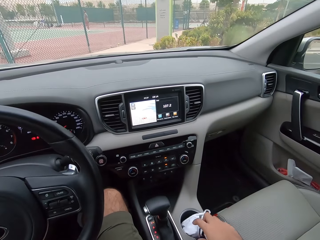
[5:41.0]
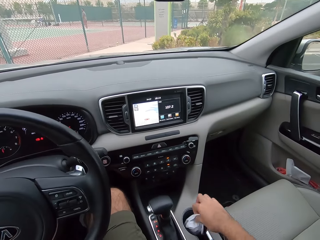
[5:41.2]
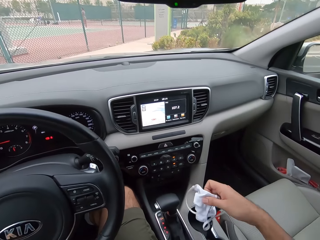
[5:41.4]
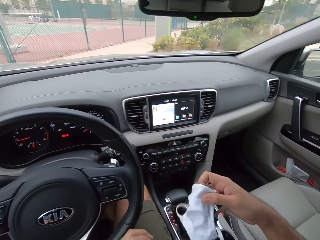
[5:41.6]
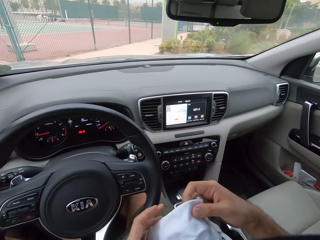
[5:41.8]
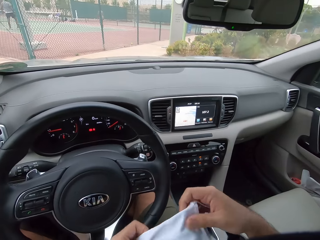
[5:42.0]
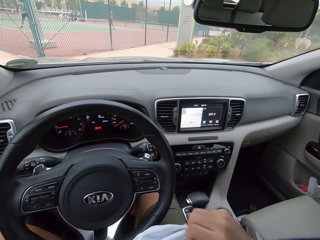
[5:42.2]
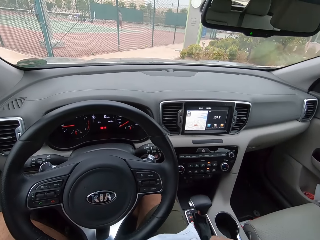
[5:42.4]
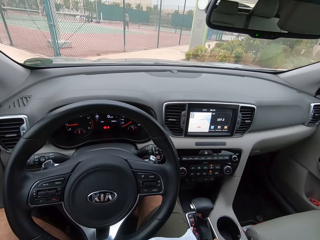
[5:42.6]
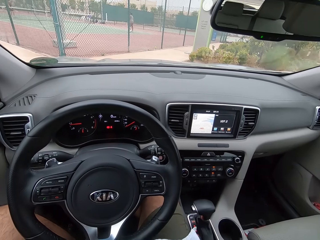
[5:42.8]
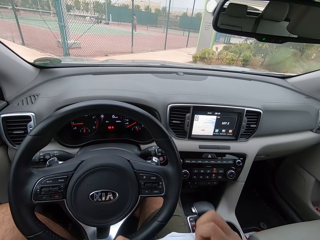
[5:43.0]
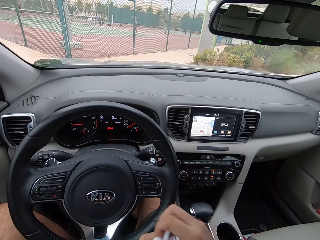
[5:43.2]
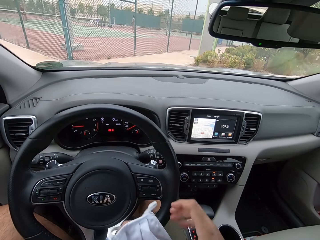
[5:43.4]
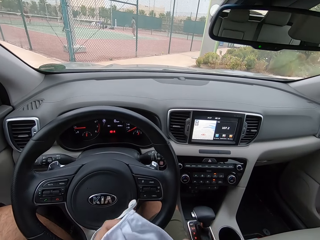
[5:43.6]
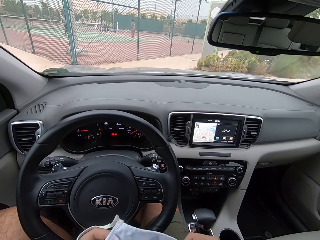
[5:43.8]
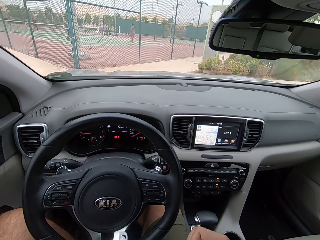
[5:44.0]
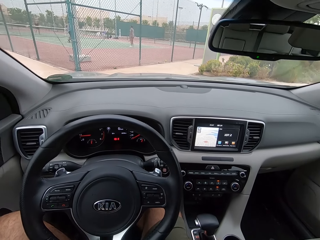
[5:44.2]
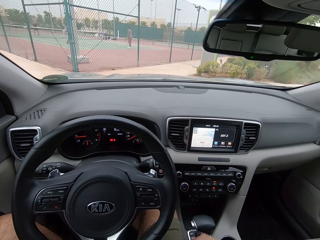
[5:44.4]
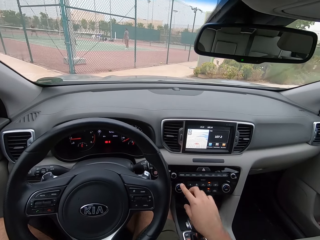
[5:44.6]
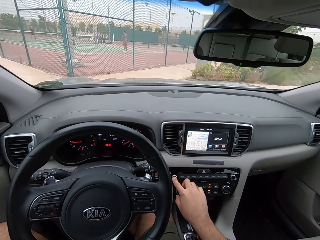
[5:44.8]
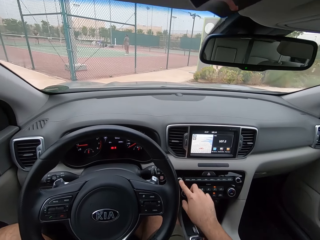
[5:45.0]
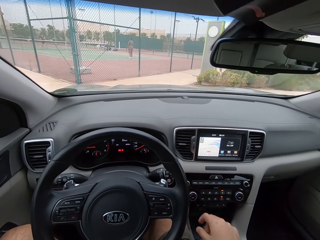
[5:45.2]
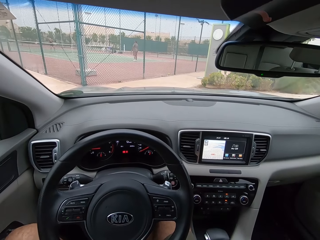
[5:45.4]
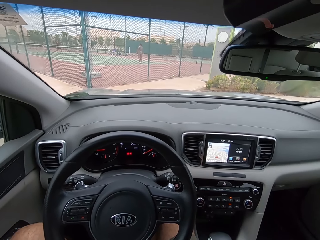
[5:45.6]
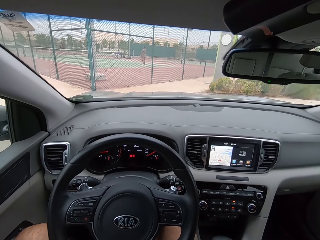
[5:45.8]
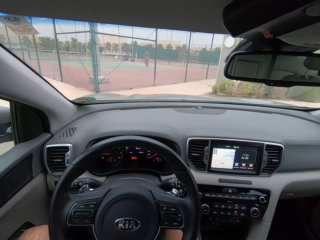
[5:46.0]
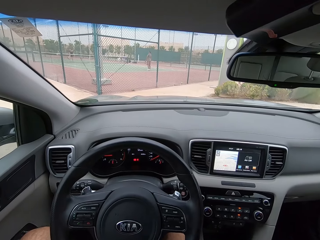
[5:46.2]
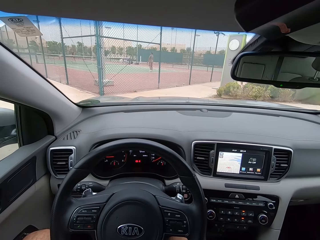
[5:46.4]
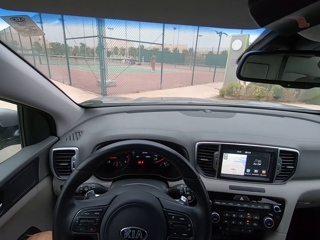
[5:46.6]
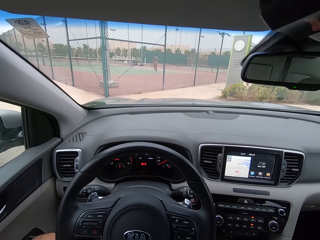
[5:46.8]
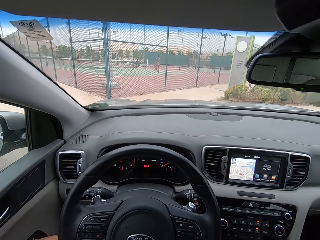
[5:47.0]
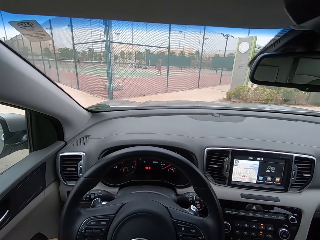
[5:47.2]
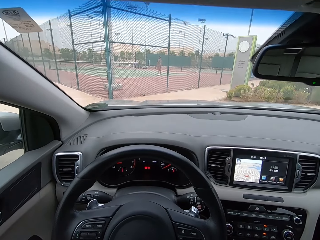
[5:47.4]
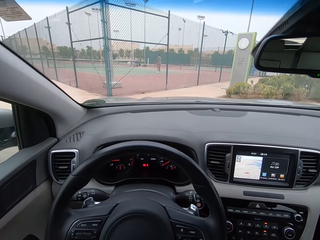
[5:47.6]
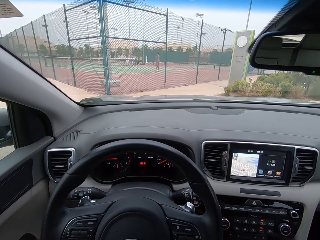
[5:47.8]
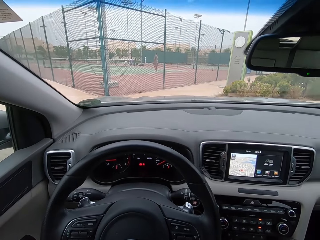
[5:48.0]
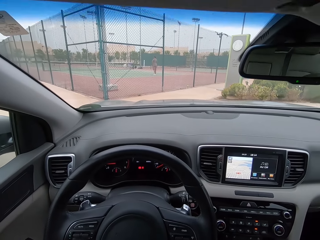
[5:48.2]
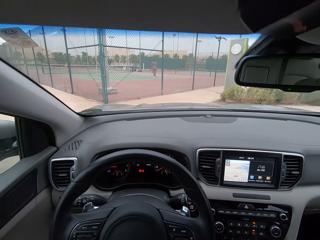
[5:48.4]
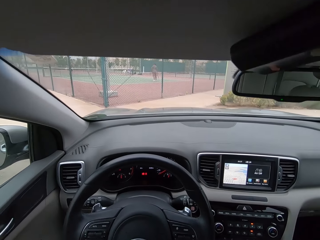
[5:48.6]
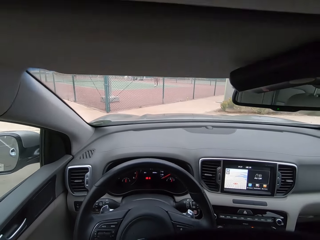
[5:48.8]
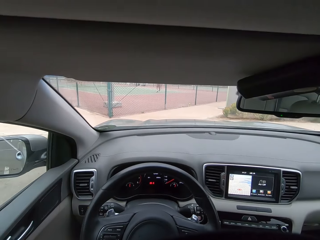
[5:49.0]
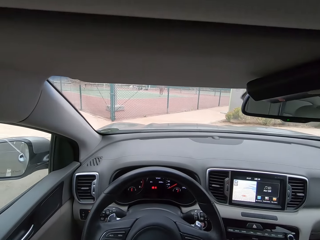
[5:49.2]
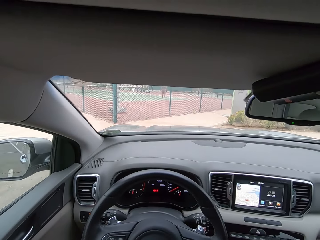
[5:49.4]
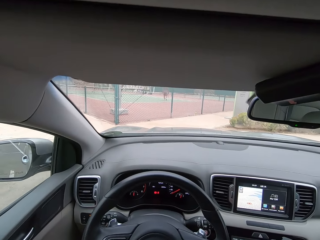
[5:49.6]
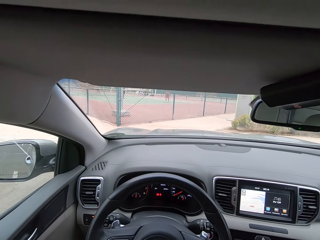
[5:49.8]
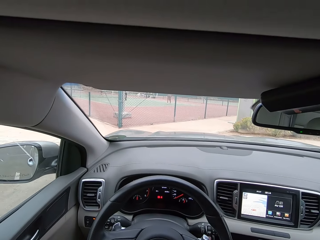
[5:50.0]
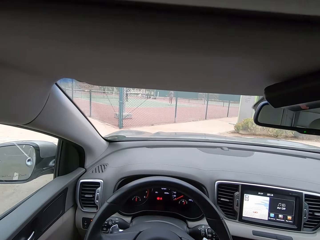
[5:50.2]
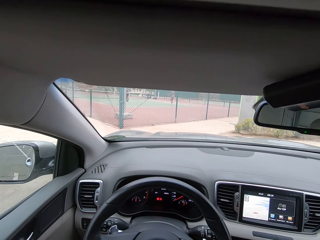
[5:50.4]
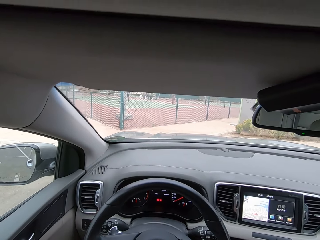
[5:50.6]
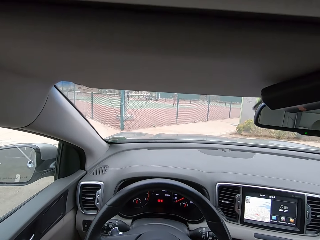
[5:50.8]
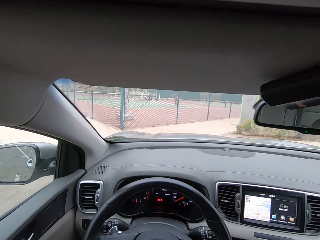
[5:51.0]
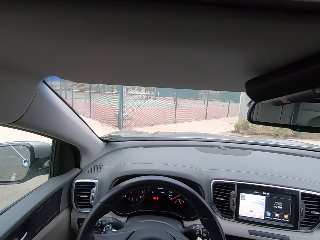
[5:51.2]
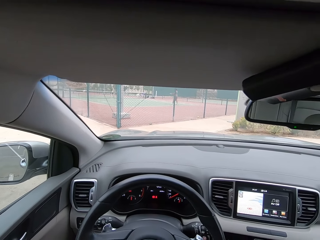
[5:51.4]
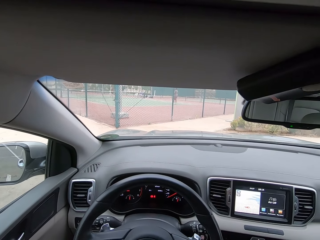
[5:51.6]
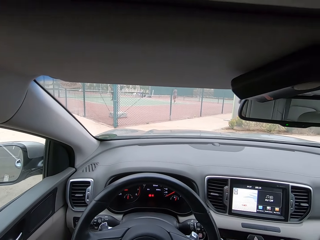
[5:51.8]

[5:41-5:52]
The camera wearer picks up his mask. He dials a button on the dashboard. He presses the car radio. He sits in the car.

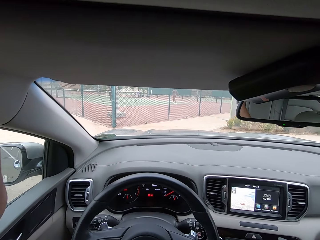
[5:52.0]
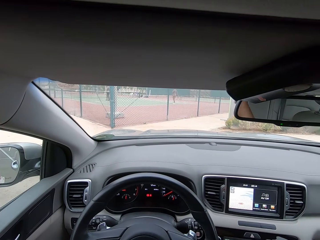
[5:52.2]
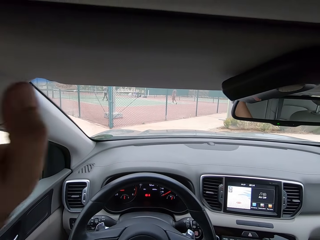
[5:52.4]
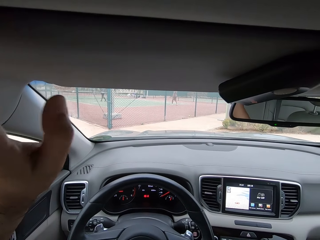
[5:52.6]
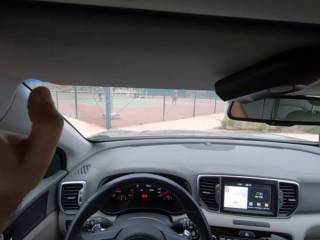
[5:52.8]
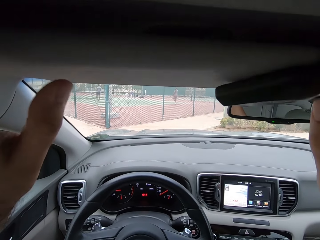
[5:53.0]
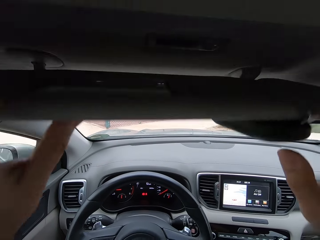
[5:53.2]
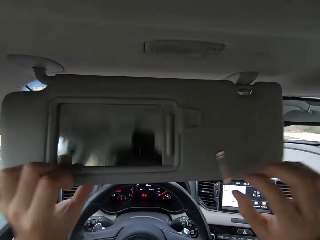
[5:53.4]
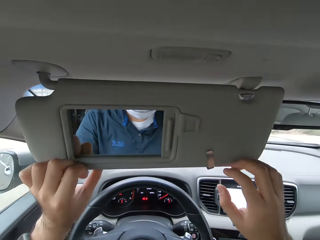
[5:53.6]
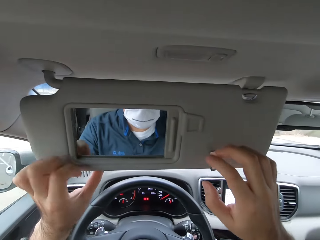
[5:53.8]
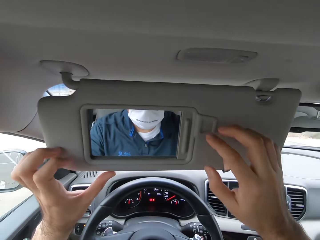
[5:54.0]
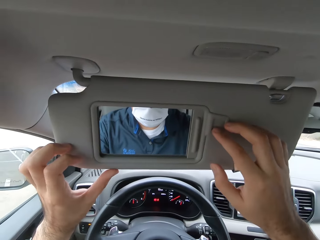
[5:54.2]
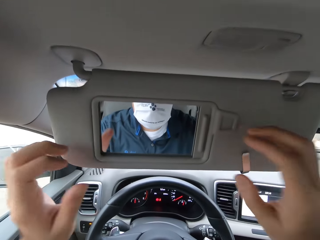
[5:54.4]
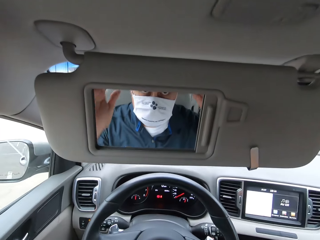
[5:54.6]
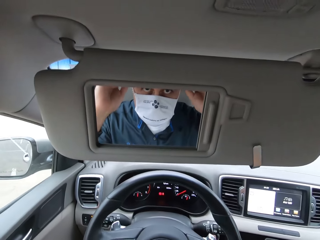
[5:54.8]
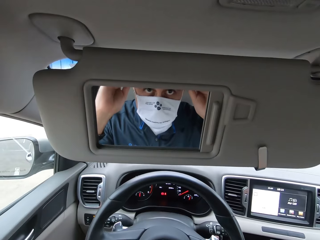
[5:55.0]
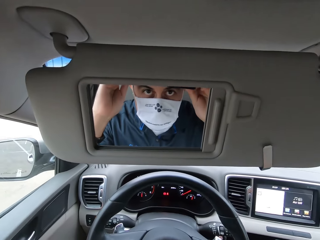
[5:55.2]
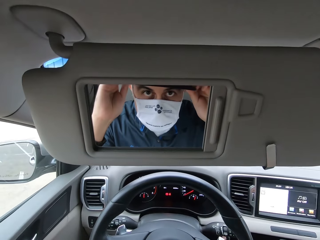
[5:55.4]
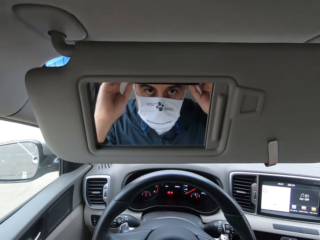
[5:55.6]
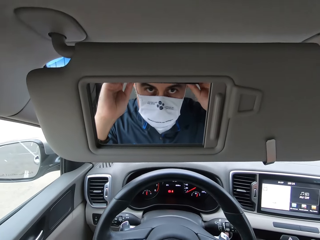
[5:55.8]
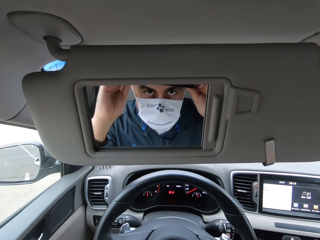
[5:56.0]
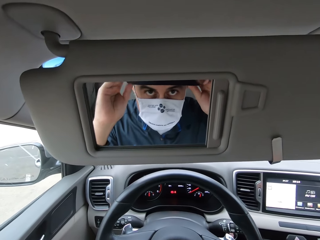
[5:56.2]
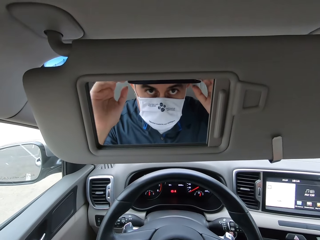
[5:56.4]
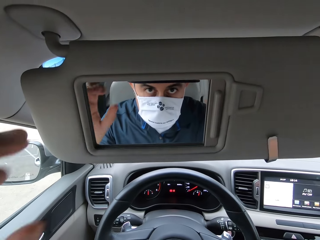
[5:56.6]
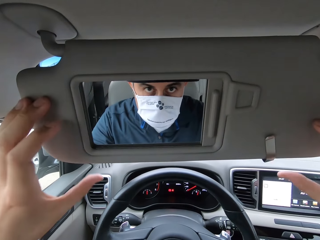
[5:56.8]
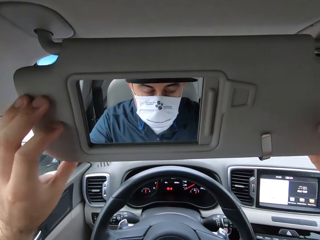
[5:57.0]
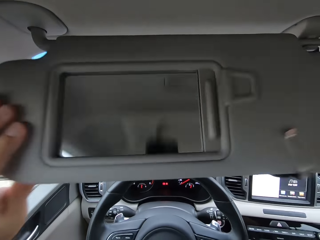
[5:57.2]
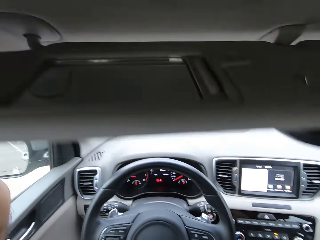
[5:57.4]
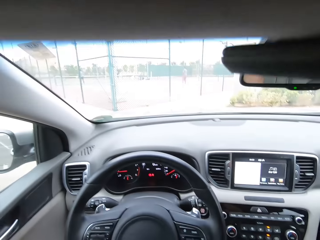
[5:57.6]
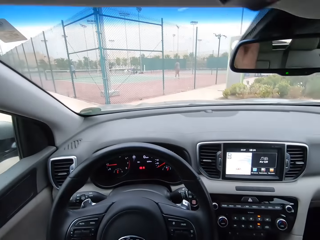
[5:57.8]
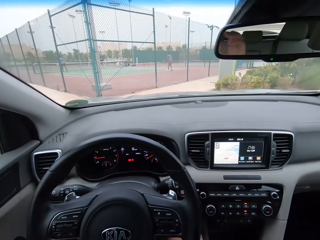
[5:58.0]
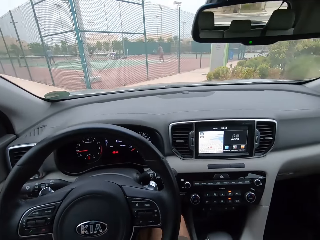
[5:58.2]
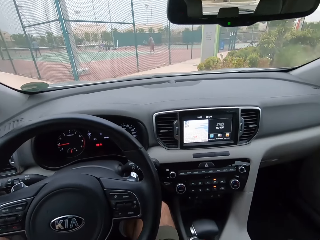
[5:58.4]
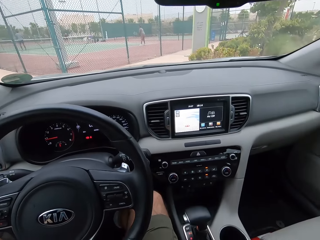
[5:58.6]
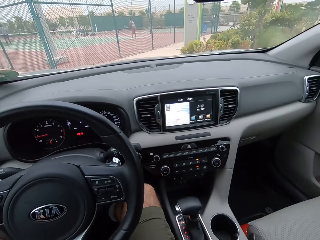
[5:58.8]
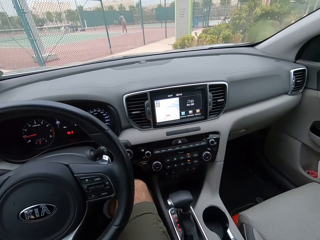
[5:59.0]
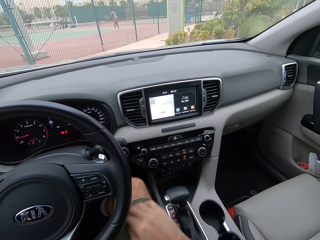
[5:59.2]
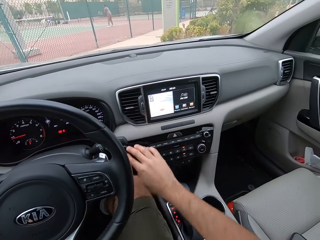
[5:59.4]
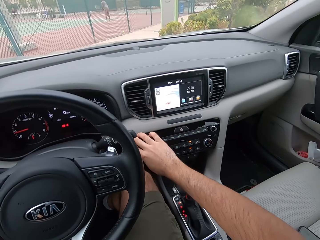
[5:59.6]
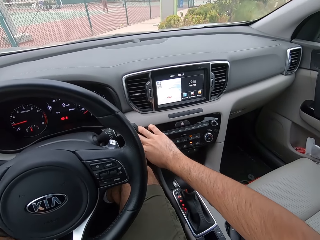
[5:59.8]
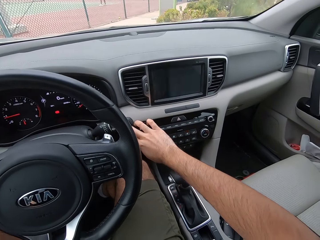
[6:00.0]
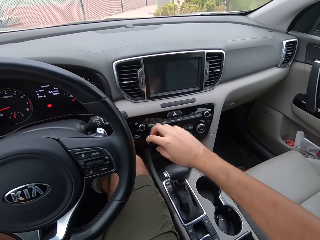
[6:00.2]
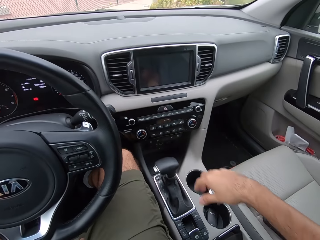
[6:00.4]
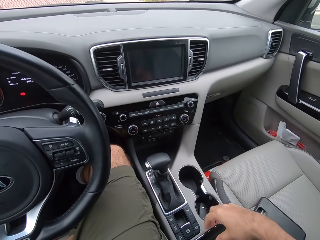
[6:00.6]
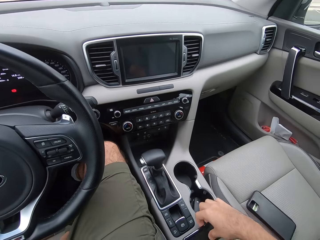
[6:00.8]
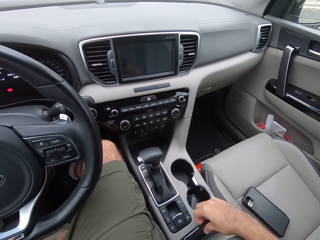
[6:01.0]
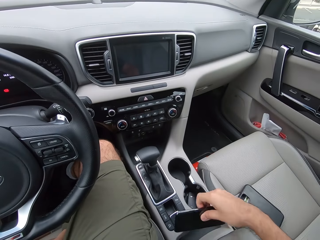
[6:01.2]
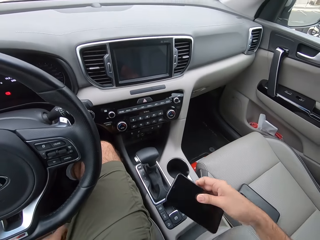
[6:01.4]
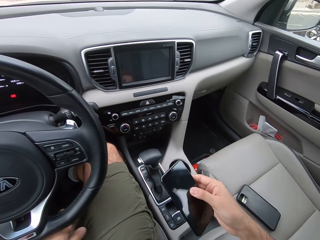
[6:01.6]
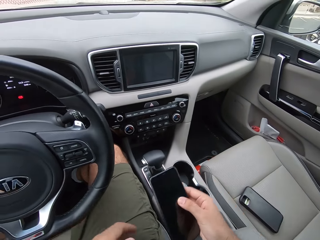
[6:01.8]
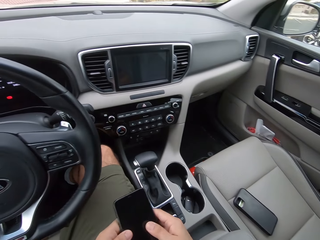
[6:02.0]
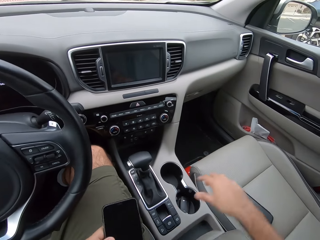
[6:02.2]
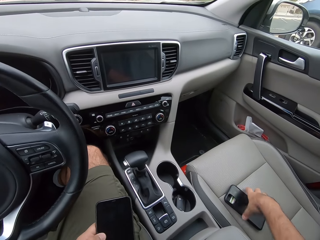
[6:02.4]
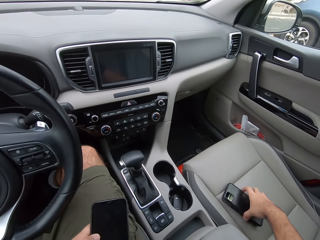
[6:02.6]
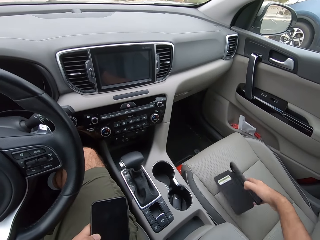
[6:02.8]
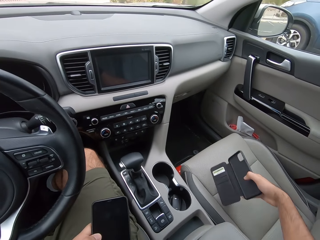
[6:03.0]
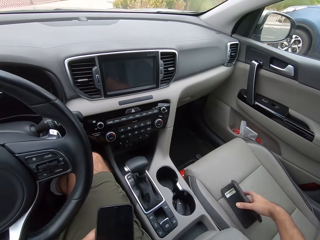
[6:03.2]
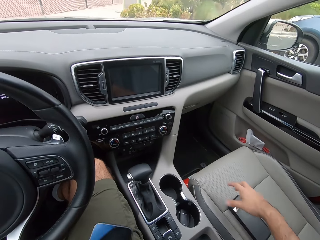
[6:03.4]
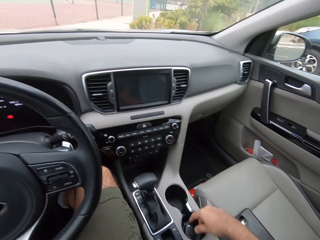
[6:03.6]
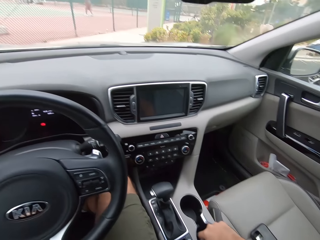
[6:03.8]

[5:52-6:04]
The camera wearer pulls down the mirror. He returns the mirror up. He dials a button on the dashboard. He picks up his mobile phone. He holds his mobile cover. He picks up the phone cover.
